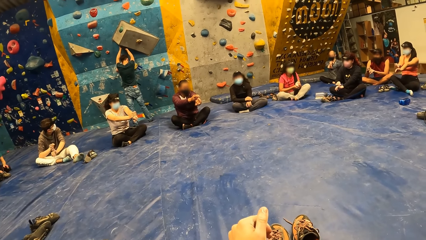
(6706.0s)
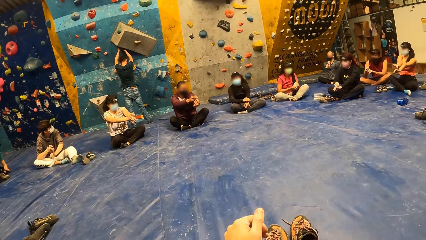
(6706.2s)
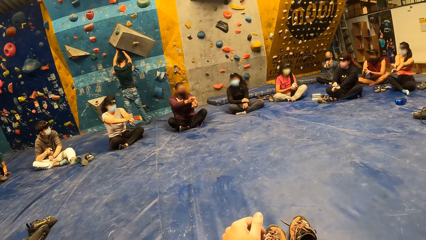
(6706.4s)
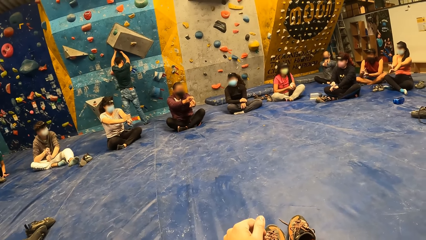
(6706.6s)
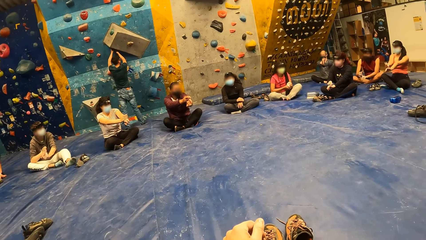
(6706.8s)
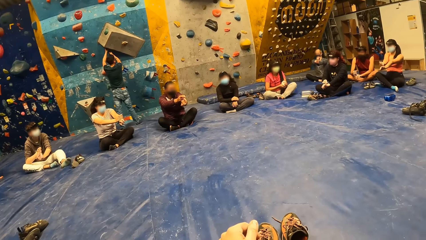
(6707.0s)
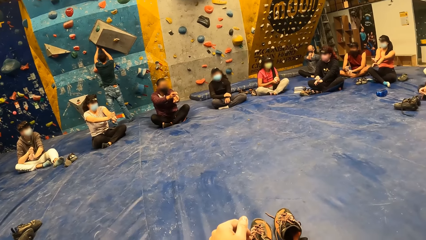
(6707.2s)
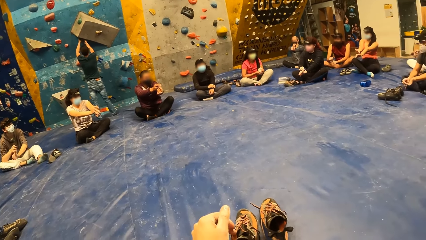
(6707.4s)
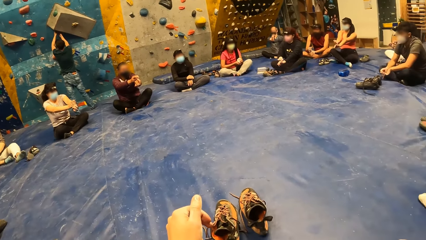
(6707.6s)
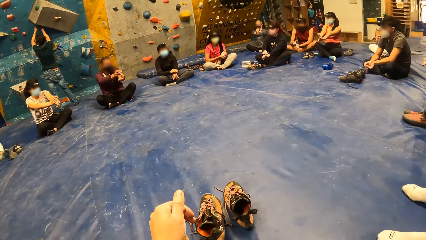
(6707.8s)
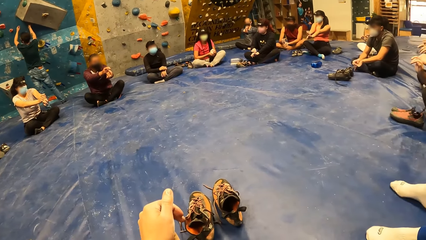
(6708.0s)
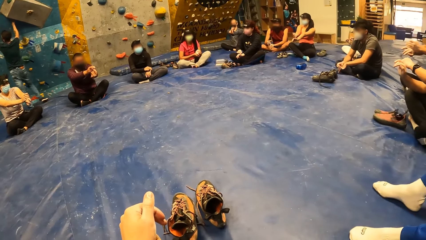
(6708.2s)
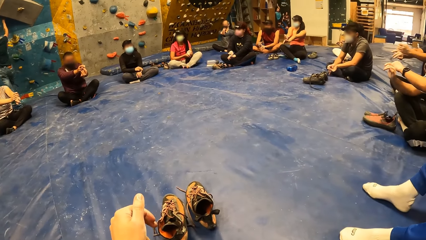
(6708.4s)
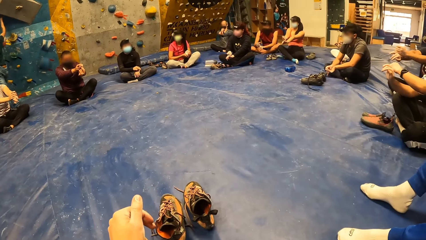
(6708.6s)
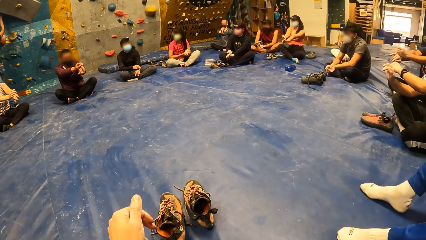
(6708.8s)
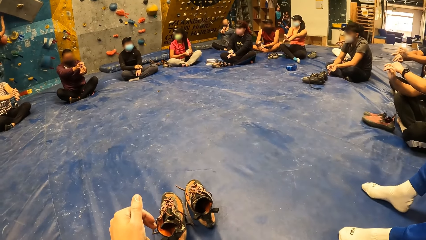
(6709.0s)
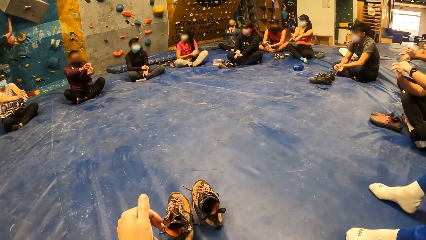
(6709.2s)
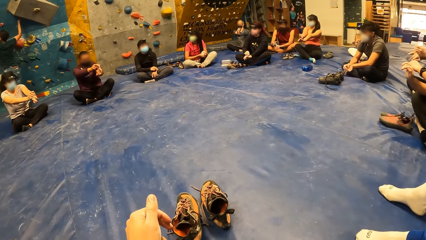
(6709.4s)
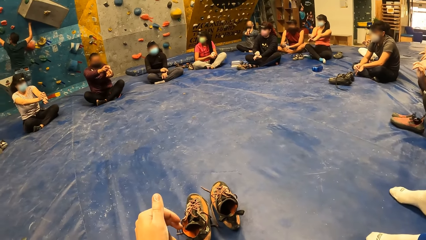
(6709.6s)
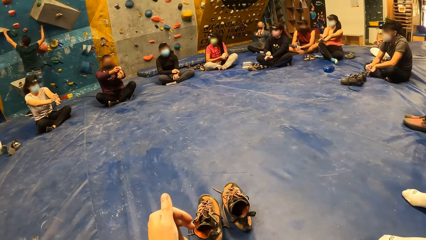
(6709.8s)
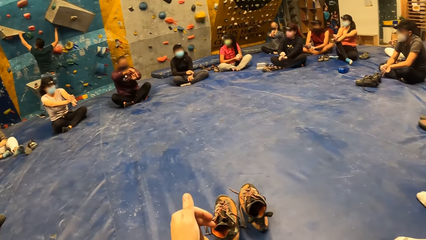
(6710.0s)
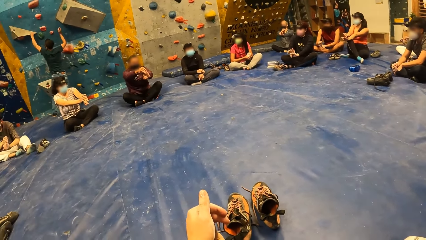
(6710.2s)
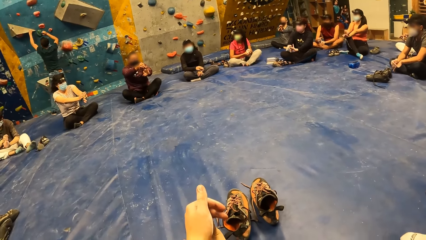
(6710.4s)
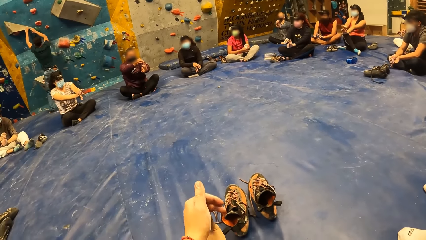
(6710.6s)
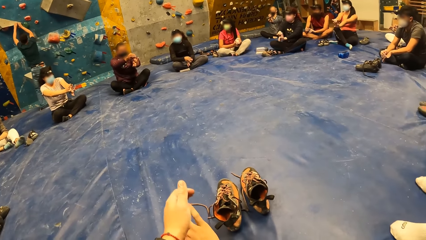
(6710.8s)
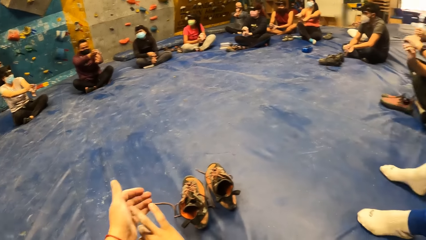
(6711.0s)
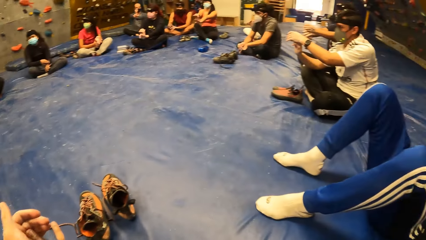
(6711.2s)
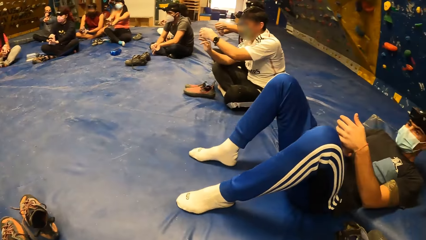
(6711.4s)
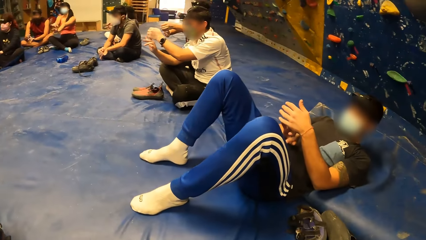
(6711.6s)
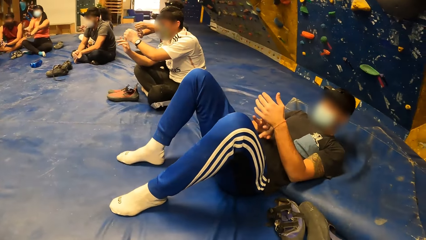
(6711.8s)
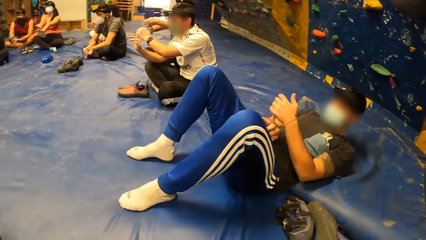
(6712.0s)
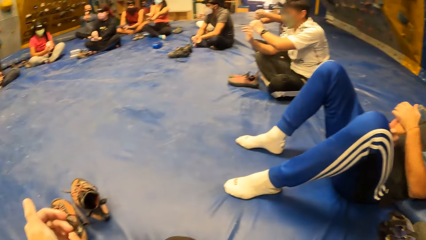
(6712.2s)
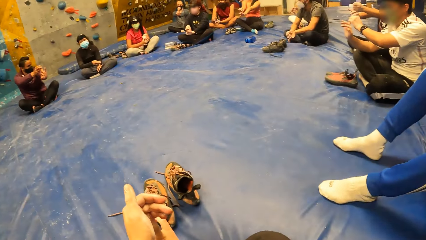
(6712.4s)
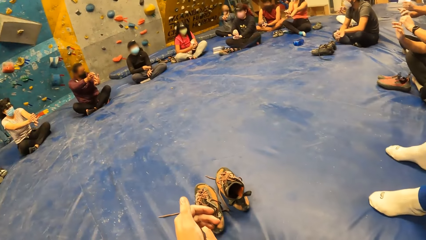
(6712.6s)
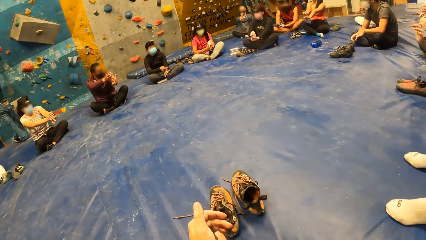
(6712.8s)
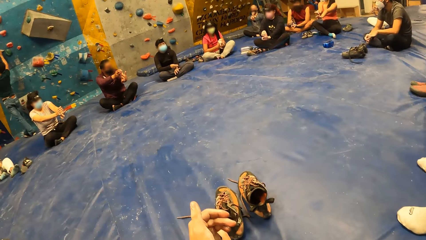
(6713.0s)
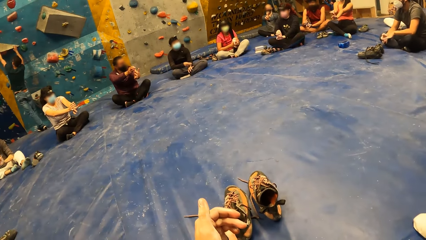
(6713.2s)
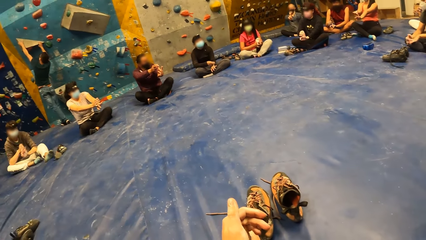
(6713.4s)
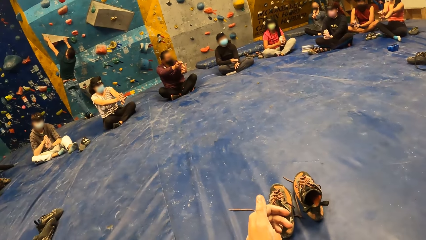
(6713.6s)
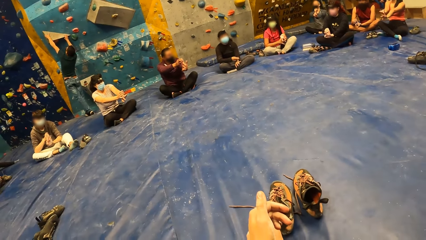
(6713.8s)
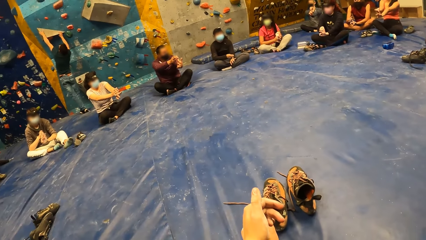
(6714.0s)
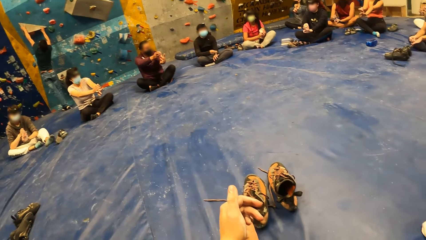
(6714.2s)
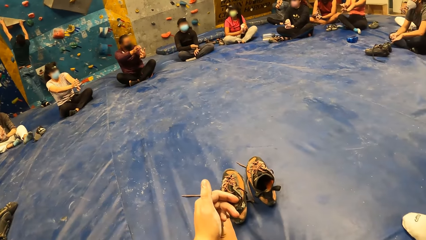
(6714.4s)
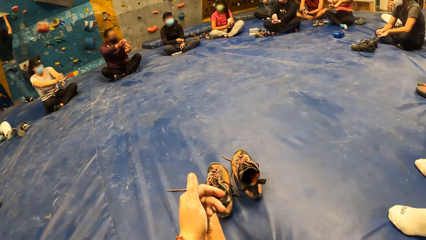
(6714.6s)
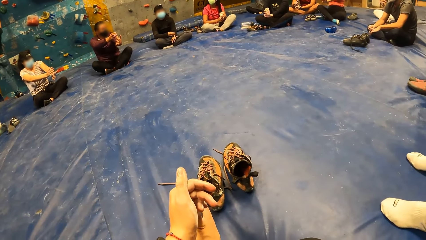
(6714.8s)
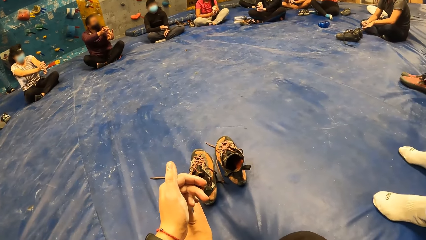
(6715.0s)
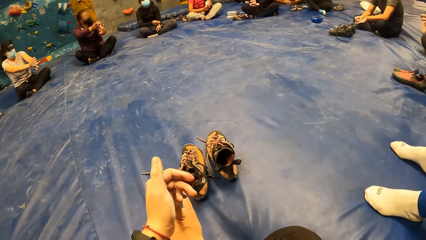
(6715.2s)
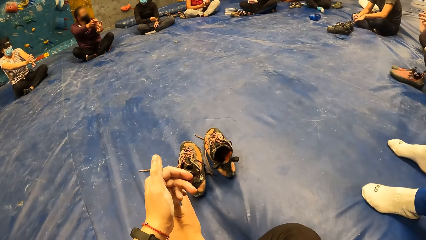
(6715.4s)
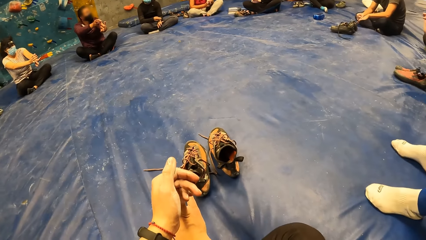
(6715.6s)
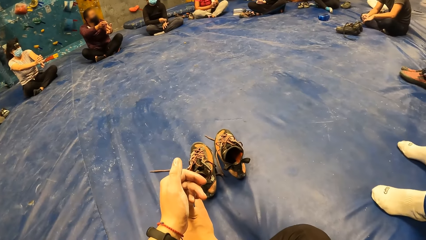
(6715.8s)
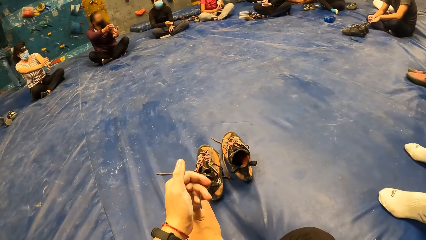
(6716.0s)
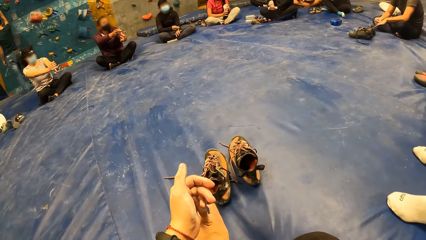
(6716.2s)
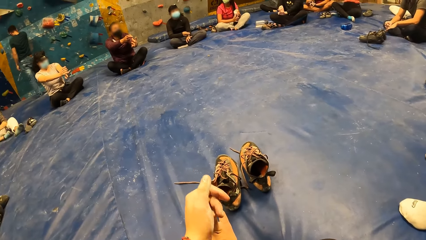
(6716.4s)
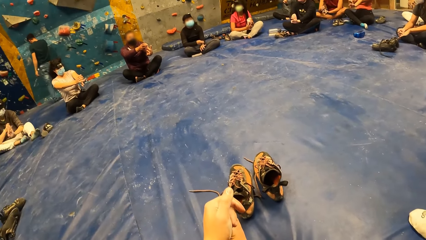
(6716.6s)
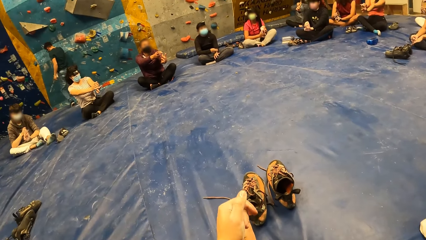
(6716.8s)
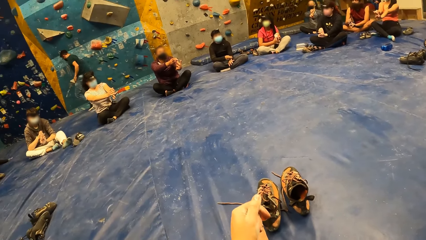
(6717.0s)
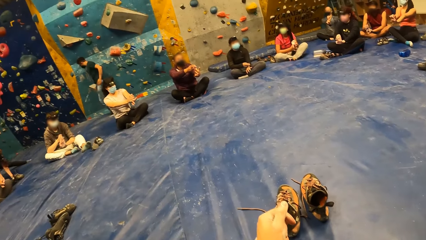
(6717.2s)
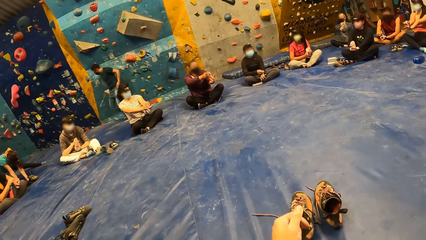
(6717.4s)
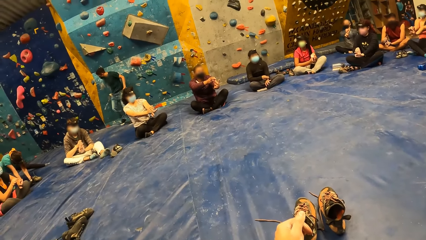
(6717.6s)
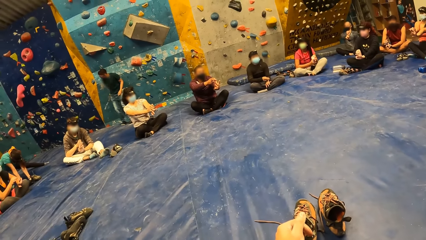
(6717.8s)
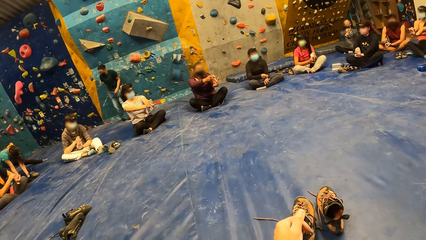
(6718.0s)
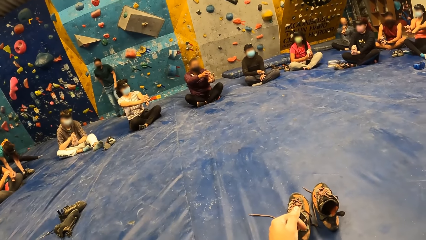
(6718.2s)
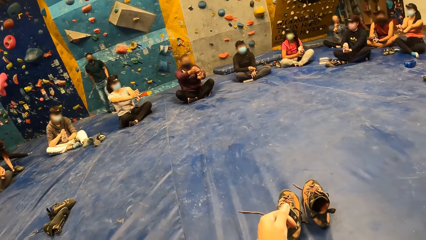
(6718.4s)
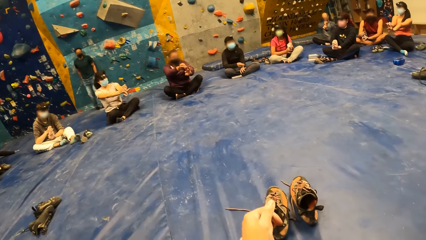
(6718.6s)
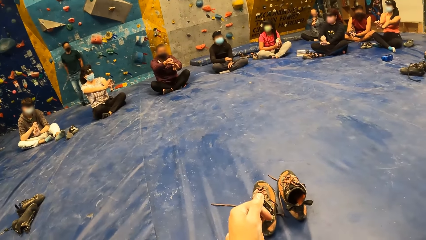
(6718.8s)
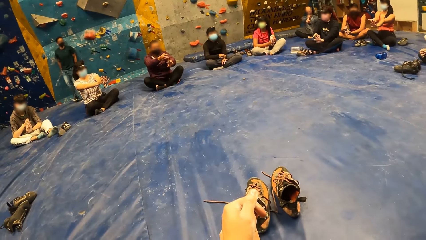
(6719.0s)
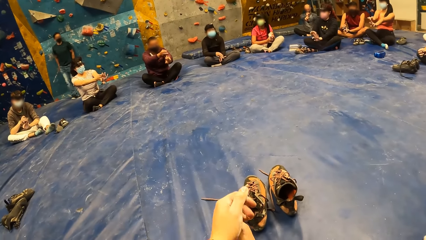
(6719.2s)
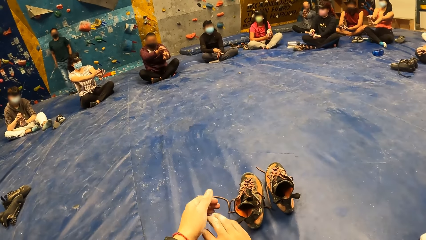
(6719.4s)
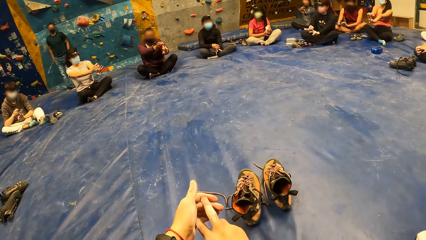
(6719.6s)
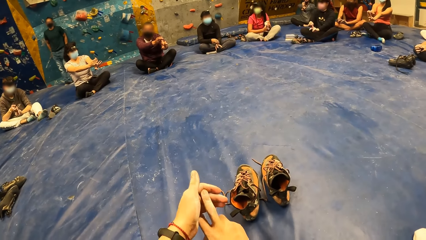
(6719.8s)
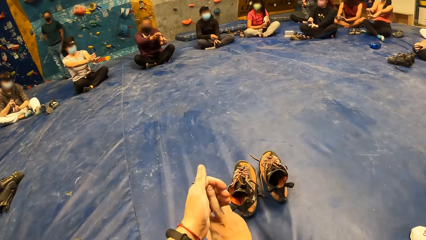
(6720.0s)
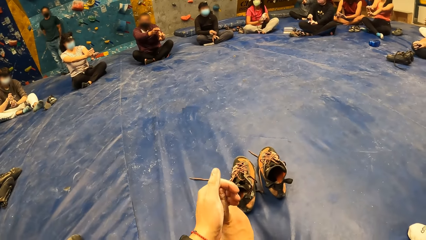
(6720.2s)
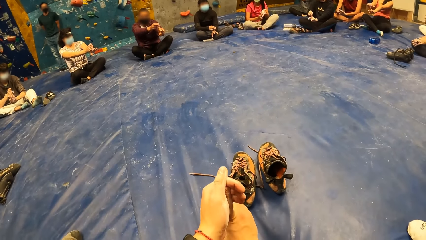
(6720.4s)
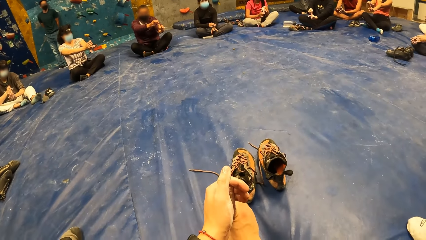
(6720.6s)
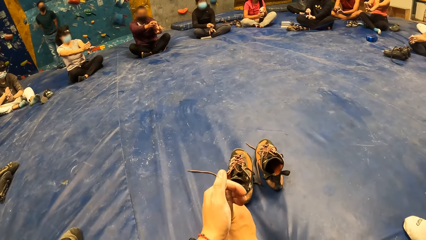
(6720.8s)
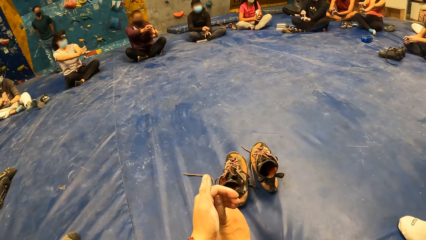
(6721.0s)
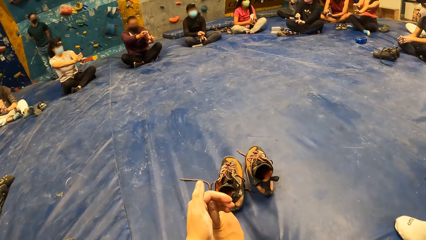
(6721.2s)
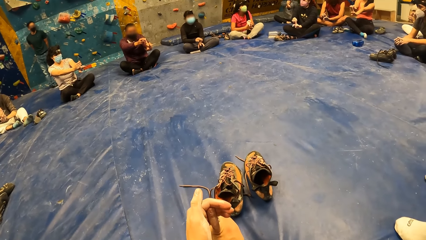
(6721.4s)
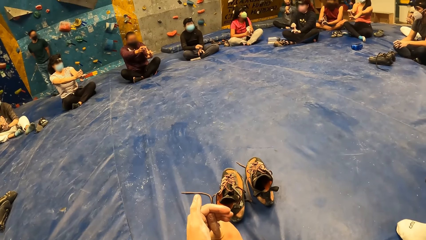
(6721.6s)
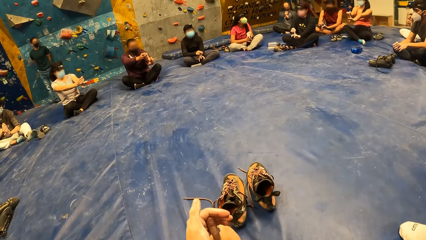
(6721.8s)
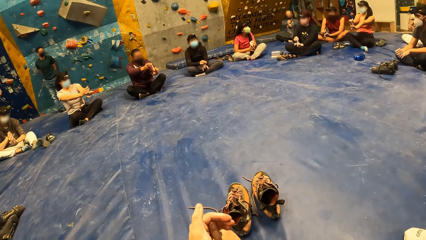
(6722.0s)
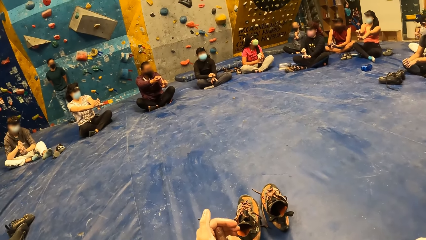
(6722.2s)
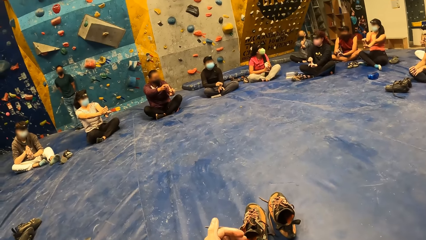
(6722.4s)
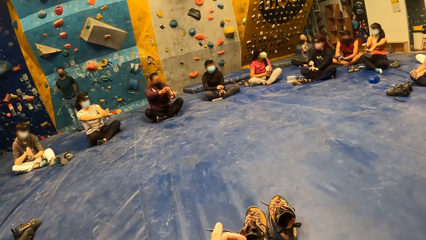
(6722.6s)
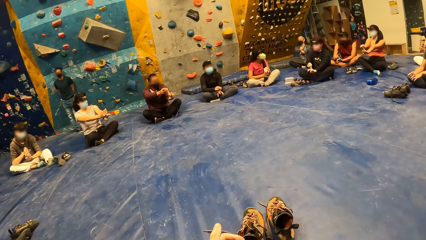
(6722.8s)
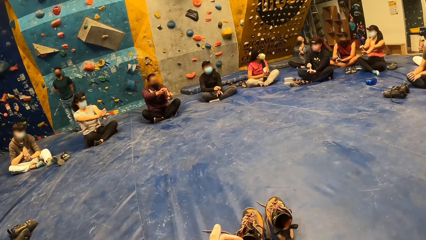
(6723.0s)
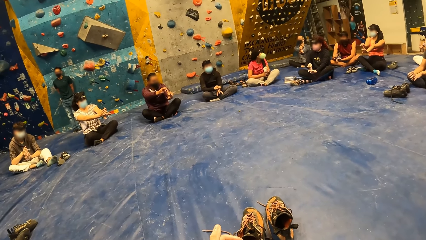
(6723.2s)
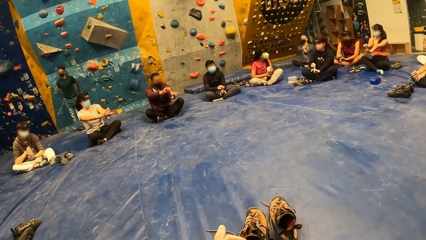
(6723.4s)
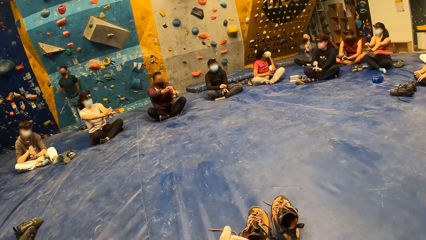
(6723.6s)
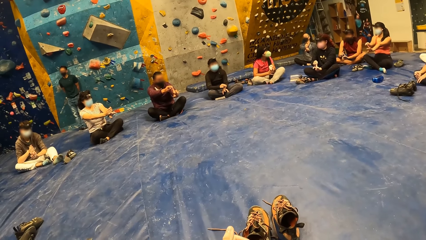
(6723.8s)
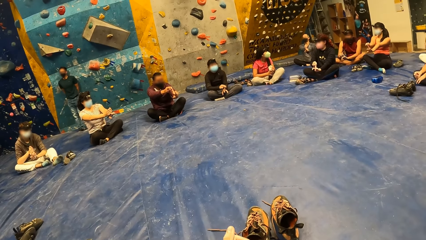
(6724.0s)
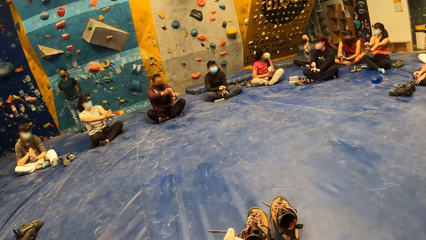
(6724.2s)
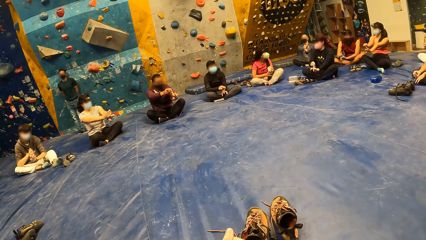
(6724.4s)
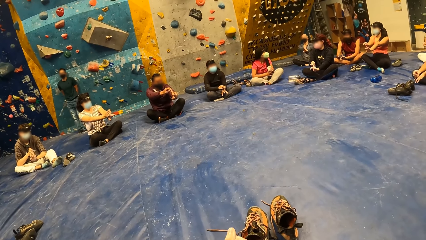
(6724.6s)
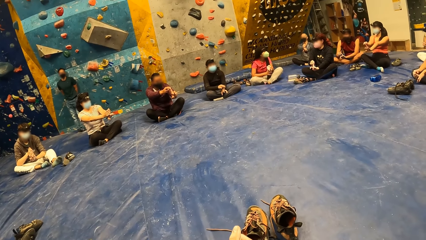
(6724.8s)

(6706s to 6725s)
A man holds a crimp on the bouldering wall with both hands. The man sits on the crimp on the bouldering wall. The camera wearer bends his finger with his left hand.
